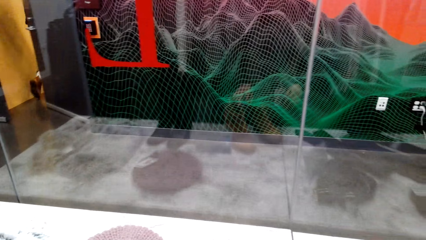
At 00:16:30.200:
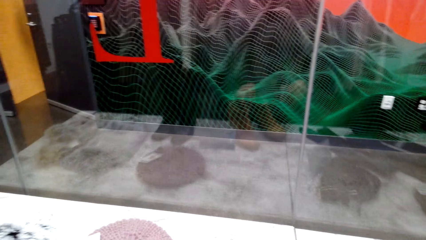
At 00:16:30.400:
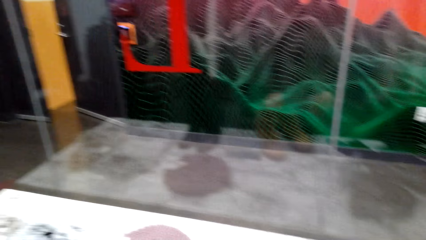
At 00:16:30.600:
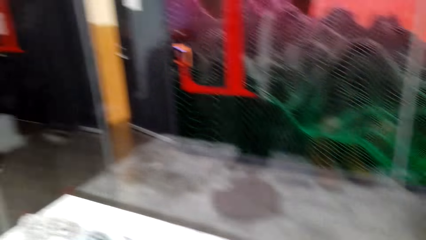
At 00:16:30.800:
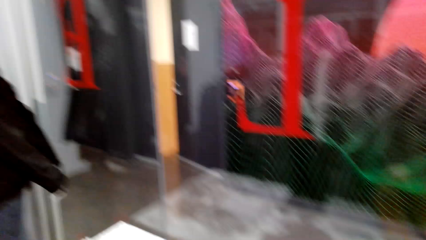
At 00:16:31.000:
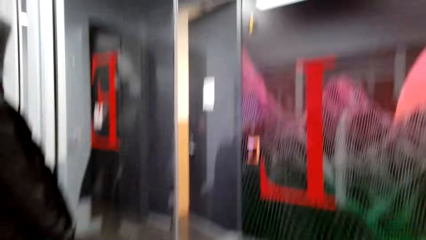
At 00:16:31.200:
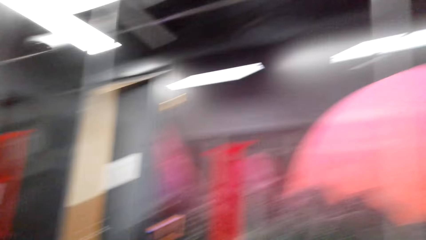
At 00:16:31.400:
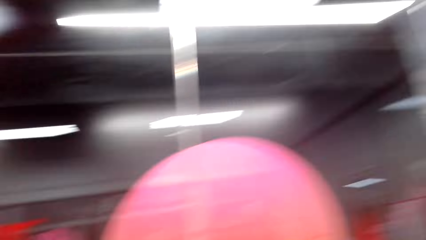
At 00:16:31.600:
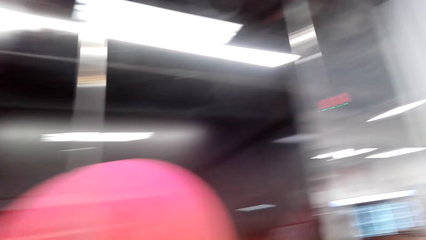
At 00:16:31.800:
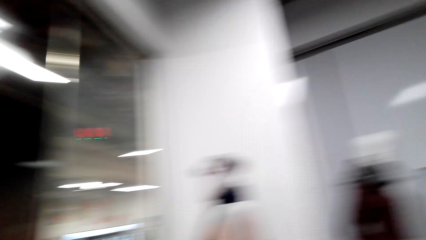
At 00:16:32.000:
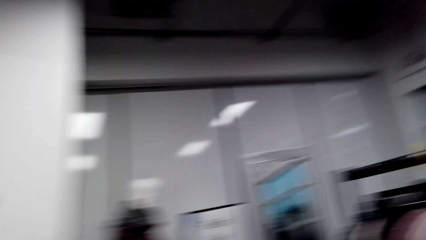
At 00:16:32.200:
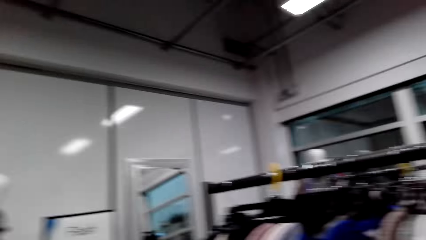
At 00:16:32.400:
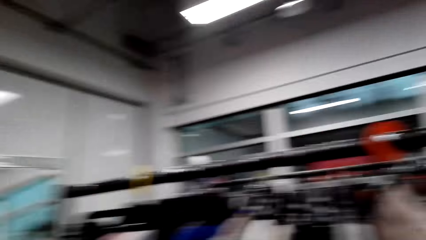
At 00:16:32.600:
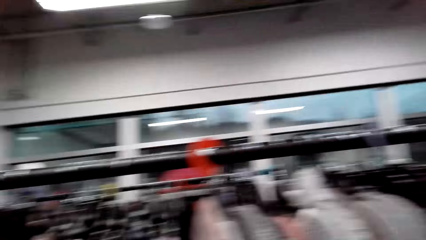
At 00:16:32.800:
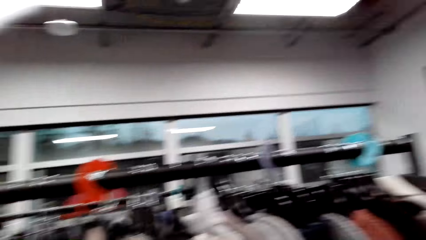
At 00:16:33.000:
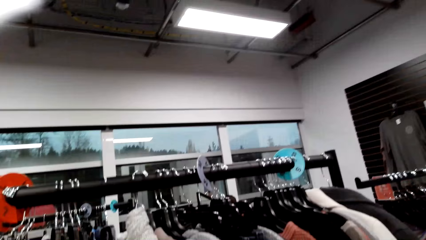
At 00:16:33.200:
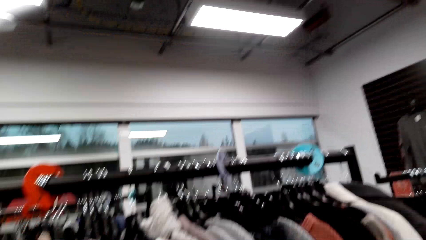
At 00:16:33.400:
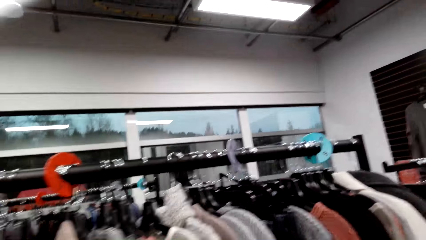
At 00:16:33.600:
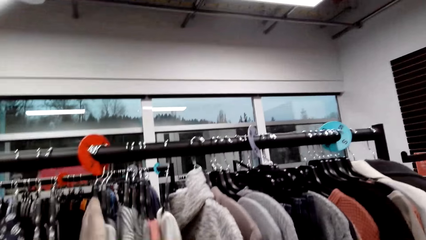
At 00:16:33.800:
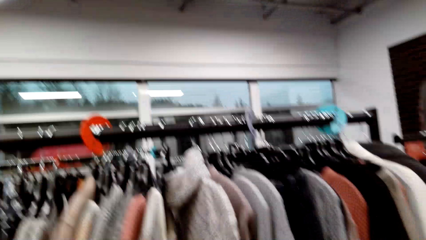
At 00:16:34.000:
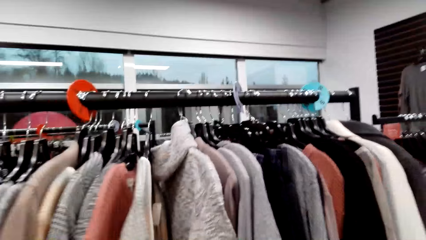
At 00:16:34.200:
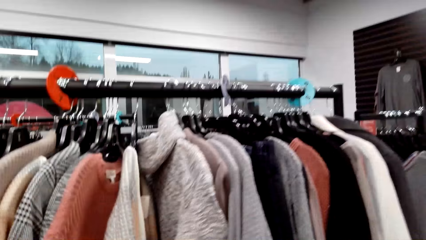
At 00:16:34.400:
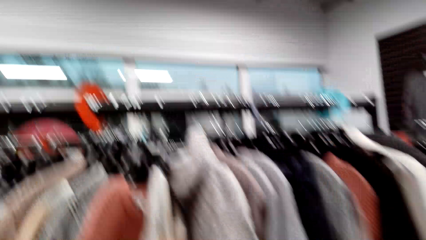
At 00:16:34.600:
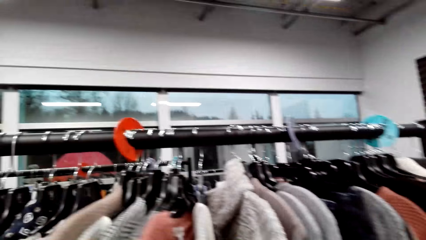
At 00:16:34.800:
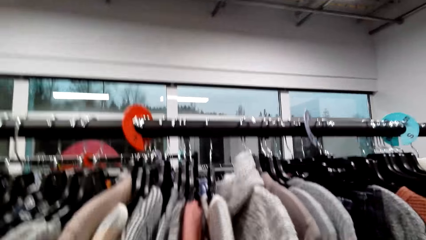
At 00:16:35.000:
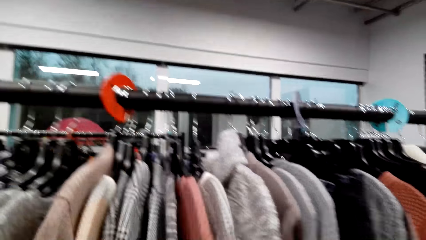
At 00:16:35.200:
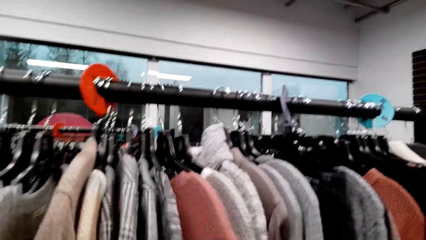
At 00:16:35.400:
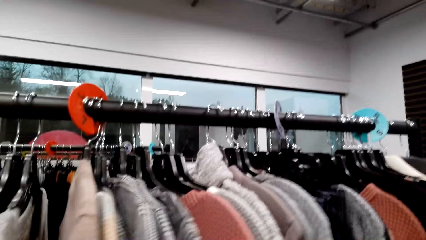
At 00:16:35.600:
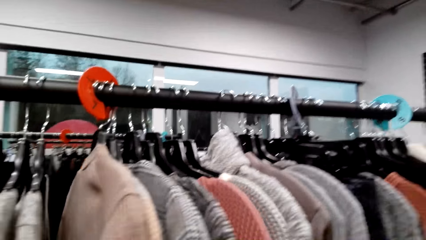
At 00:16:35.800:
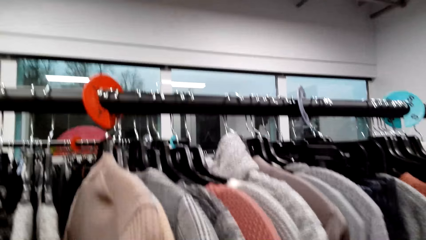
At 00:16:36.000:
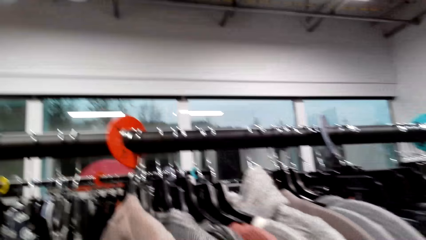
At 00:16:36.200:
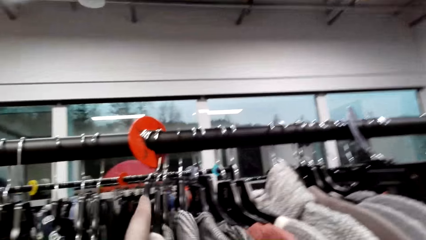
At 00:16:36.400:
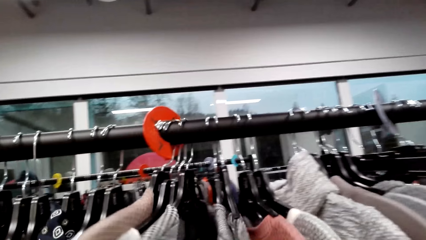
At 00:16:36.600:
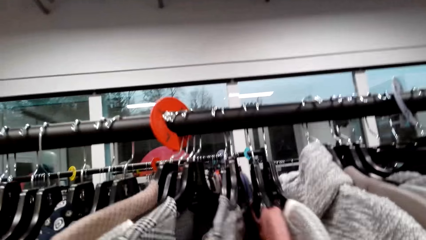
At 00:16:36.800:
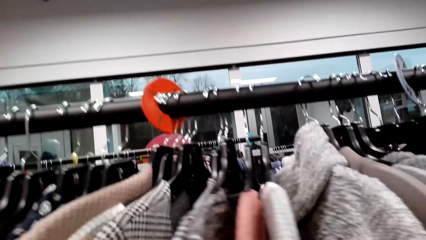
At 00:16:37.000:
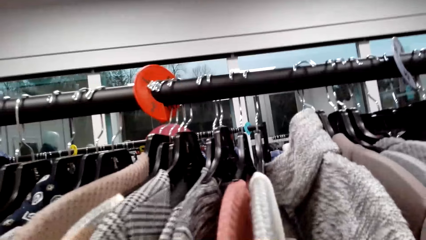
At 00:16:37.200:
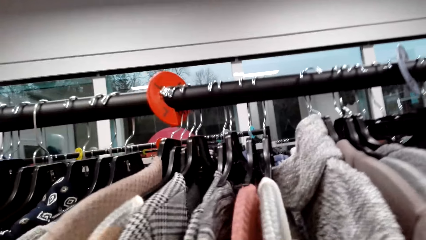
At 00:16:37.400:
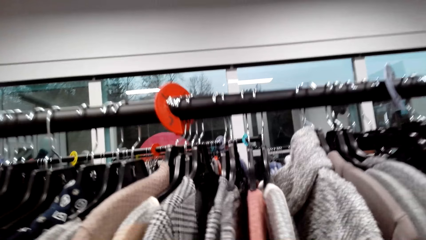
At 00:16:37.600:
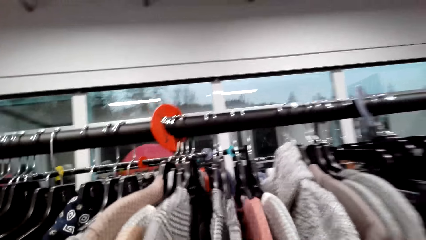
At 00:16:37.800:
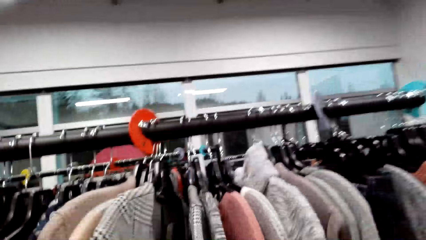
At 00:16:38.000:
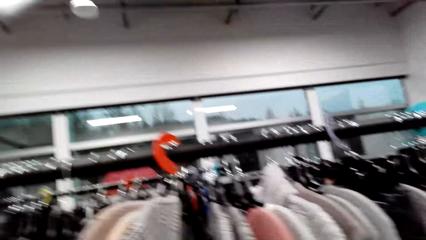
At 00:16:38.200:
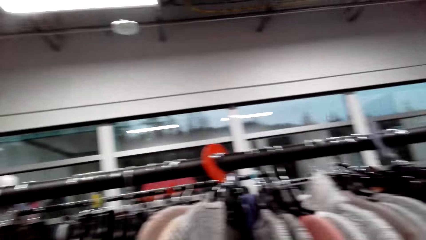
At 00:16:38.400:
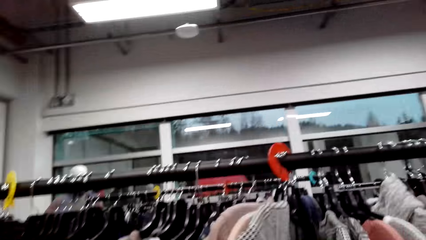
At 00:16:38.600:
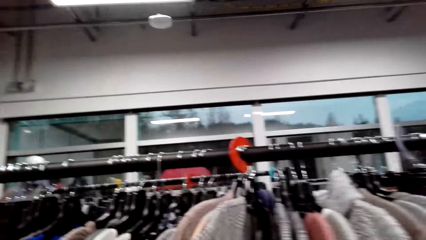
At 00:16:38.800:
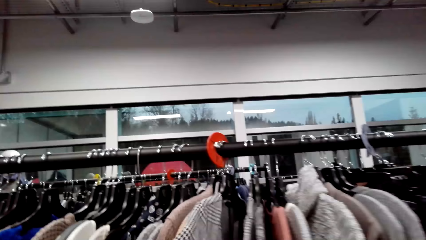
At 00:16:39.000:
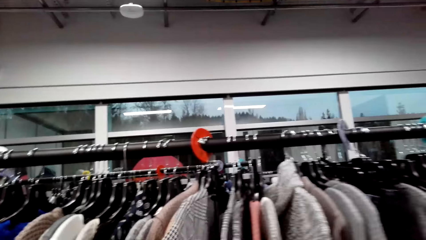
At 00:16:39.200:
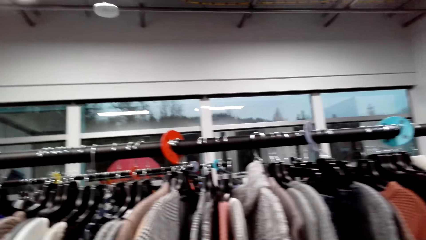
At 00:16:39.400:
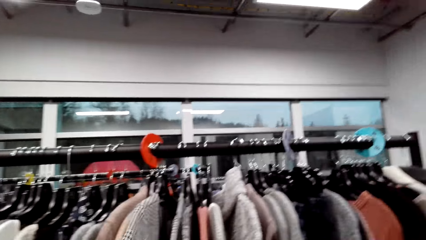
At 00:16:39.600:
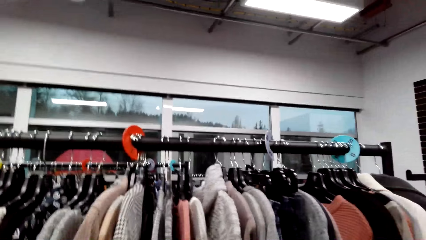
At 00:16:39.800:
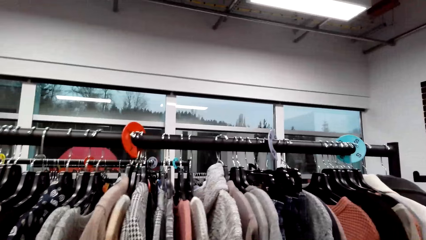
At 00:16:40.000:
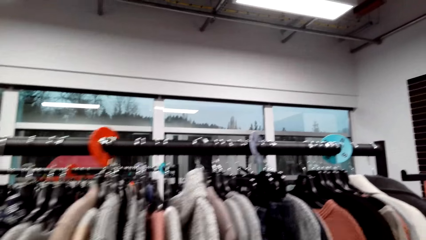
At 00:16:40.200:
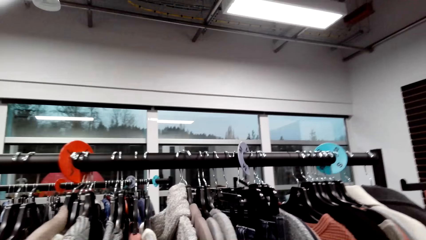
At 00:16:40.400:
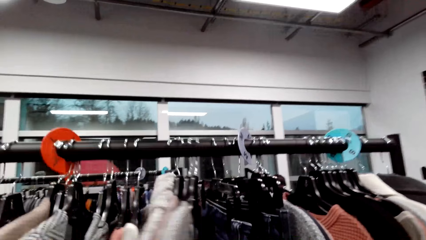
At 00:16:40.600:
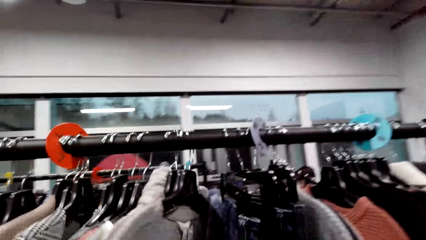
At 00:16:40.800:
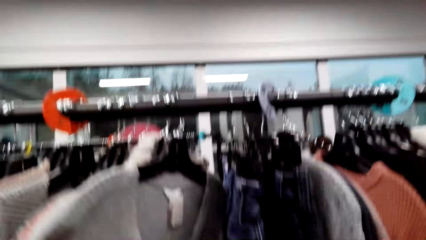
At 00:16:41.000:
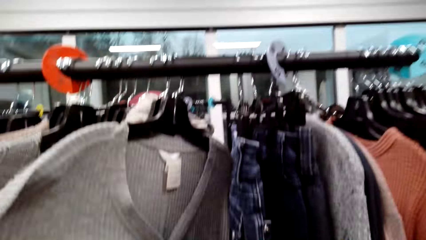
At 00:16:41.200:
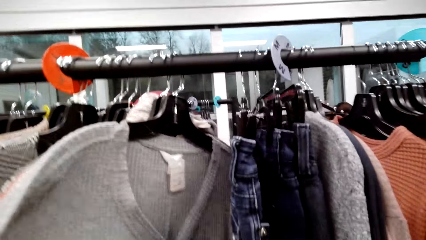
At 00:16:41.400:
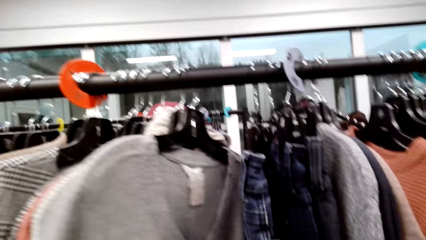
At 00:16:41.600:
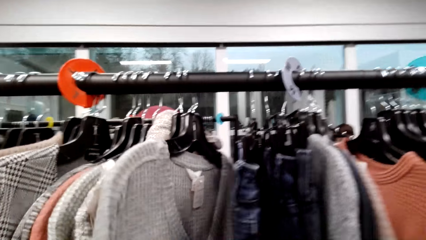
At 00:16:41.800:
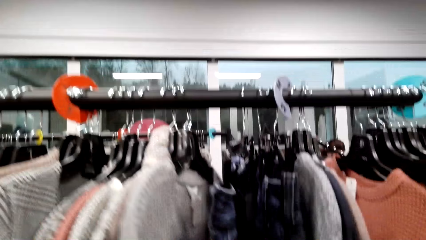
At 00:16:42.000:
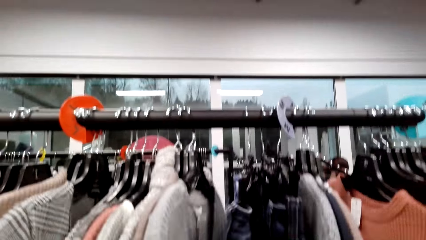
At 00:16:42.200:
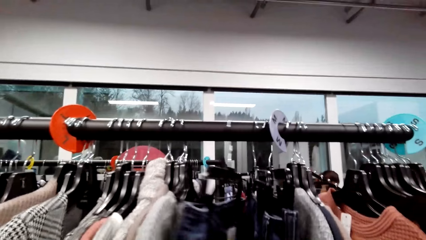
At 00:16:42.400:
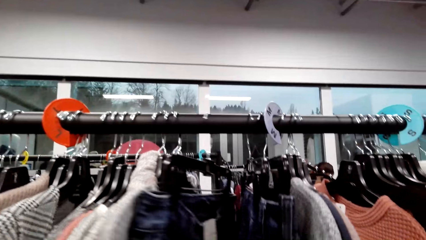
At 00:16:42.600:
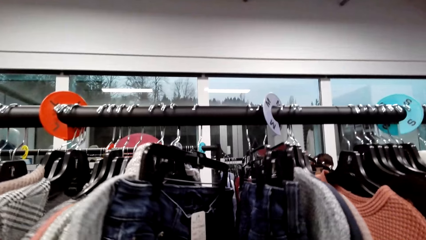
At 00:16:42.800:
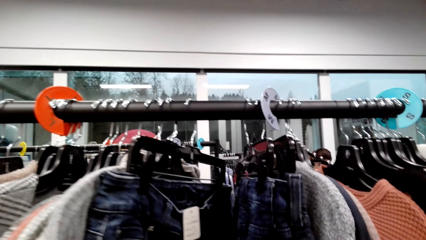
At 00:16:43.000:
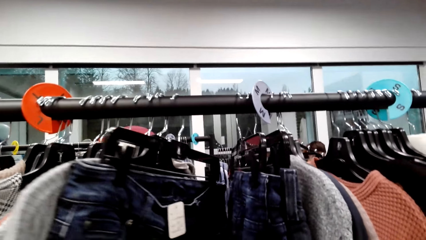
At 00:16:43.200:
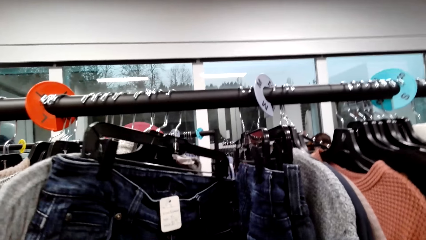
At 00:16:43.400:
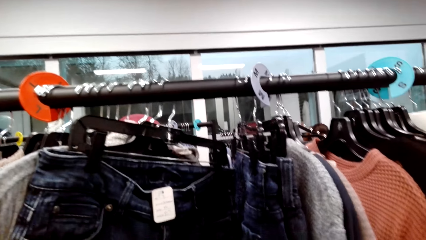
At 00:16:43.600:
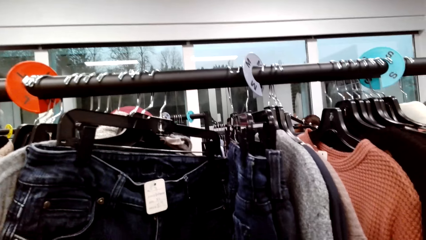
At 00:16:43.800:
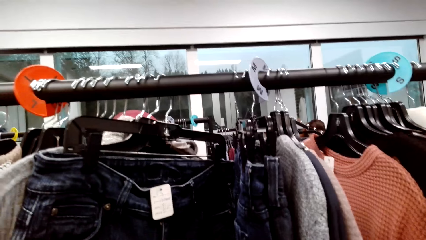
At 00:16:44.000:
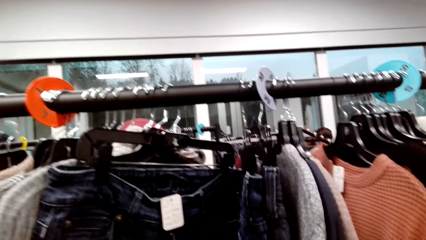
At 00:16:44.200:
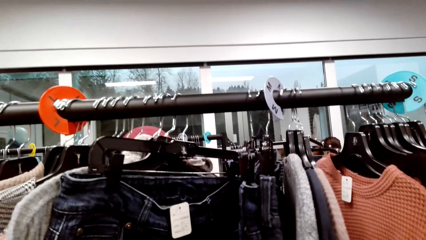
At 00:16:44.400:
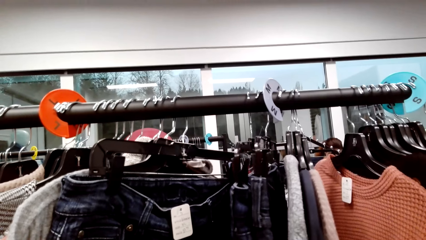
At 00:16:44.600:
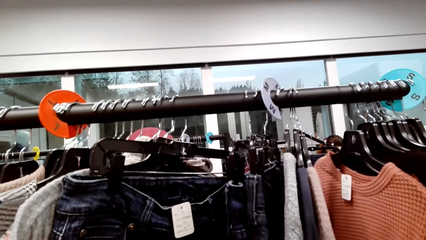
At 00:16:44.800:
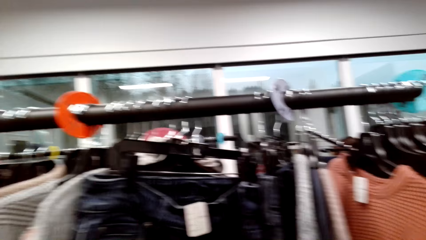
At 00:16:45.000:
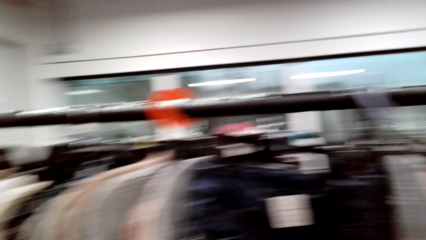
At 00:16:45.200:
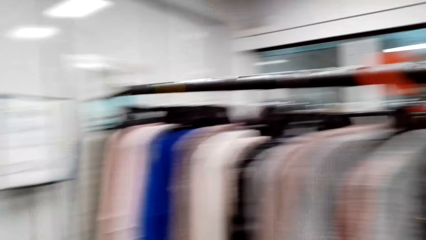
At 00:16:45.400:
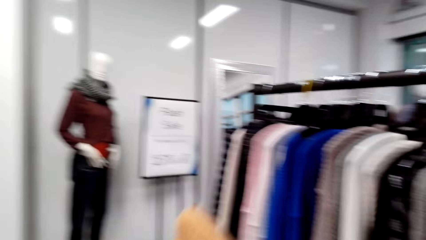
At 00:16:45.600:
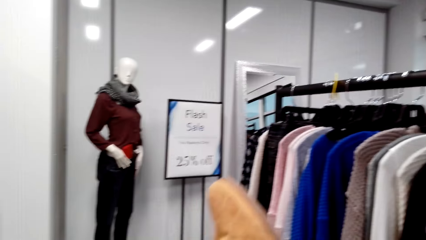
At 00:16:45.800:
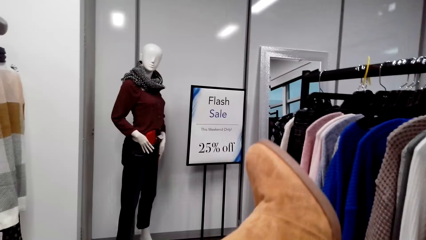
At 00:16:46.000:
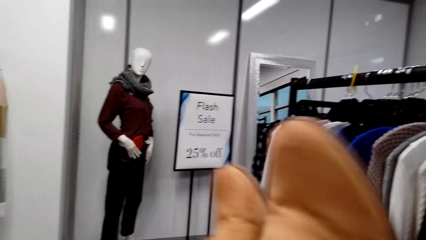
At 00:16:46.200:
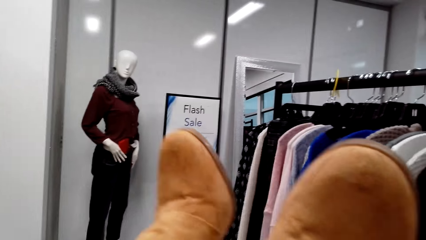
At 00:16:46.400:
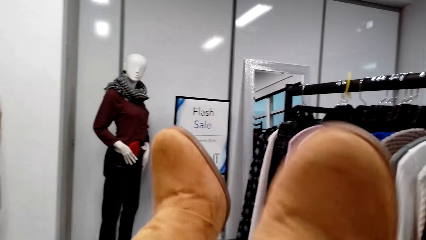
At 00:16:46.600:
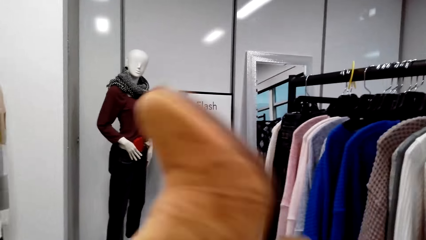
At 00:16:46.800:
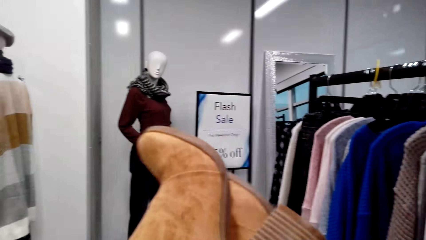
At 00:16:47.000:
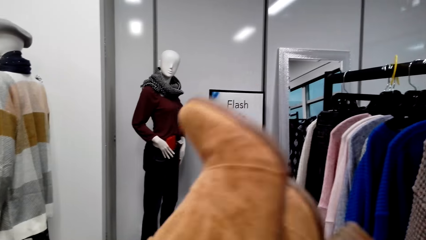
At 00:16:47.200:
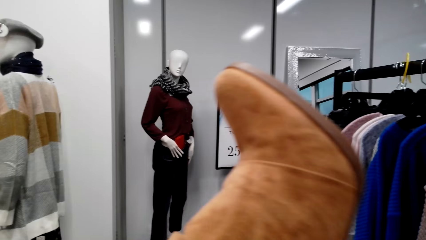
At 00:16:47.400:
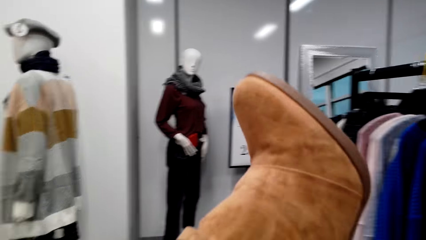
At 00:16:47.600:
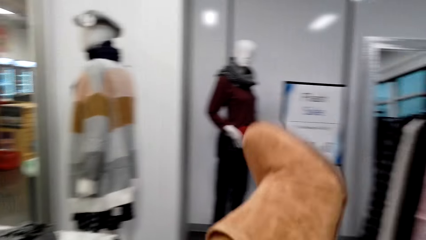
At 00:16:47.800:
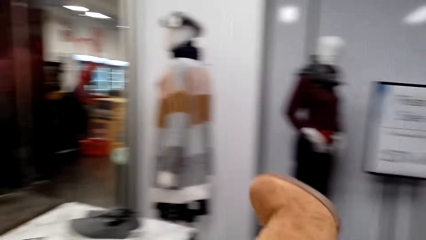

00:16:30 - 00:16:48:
The camera wearer looks around a supermarket. She walks around the supermarket. She moves the clothes in the hangers. She looks around the supermarket. She moves the clothes on a hanger. She looks around the showroom. She stares at the shoes in her hands. She holds the shoes with her hands.
